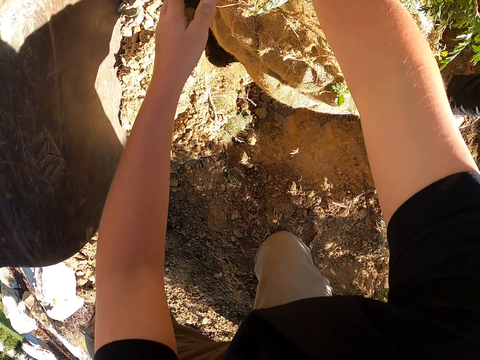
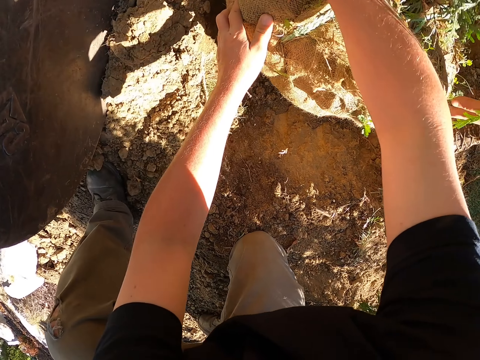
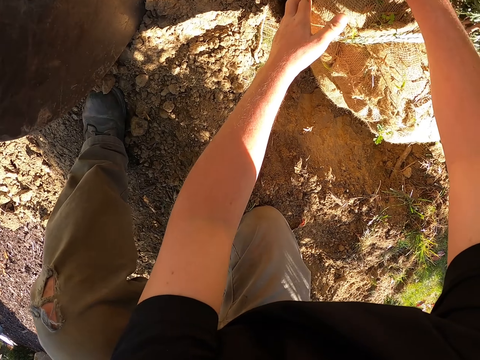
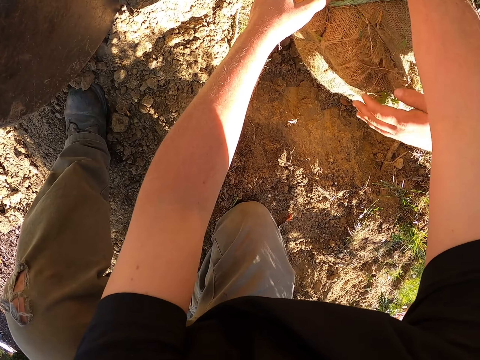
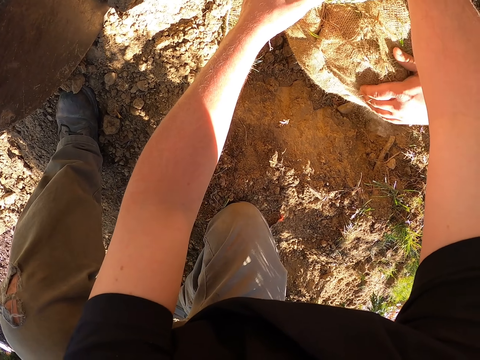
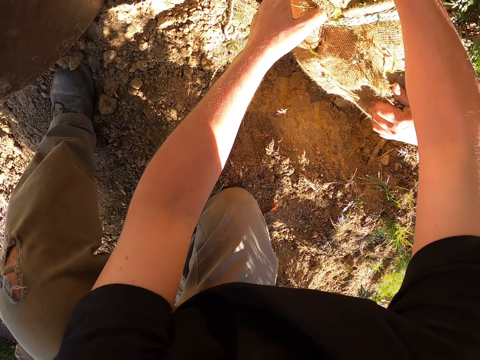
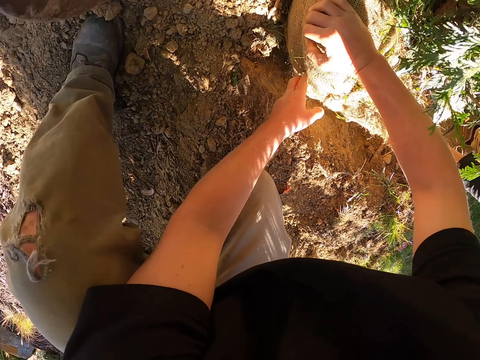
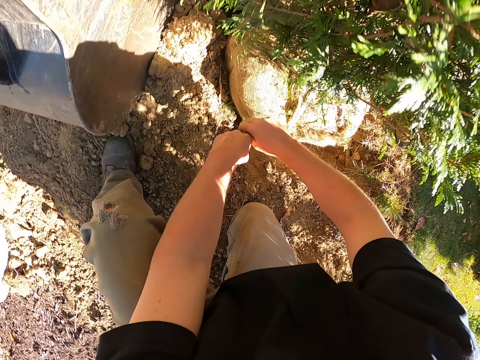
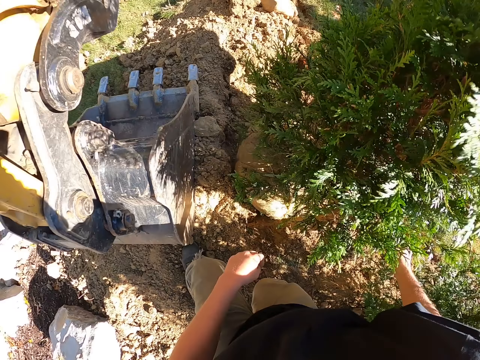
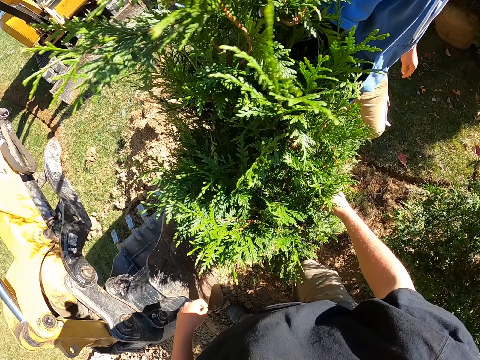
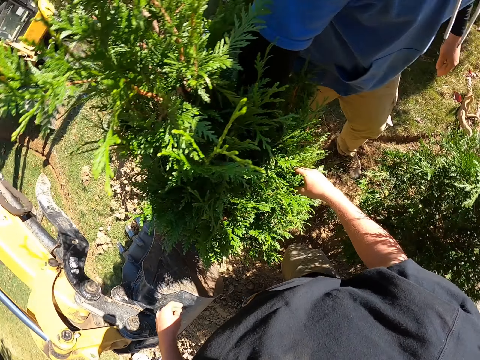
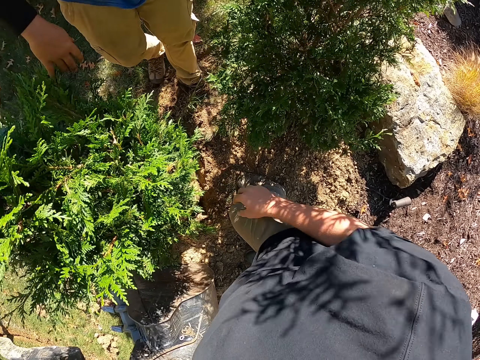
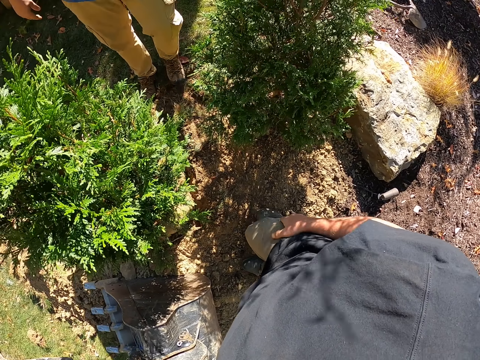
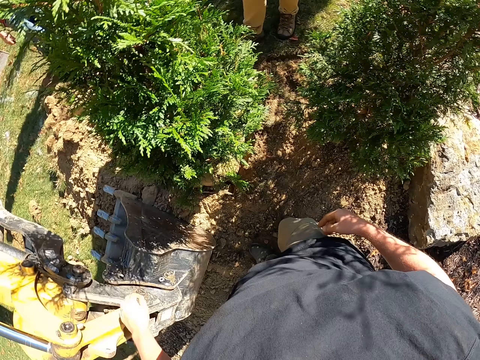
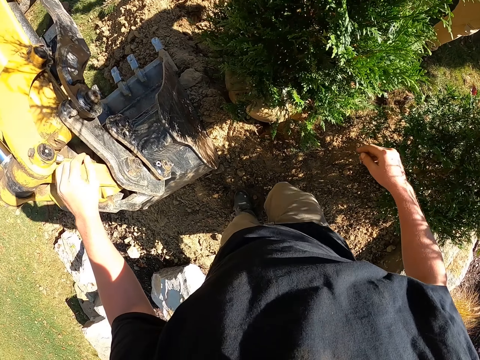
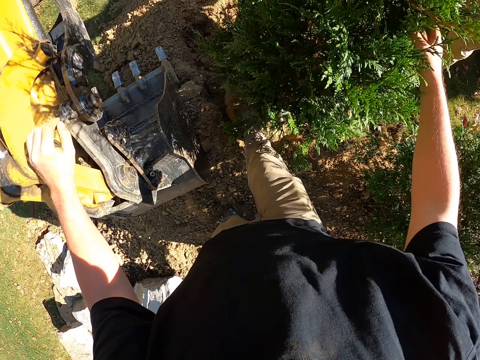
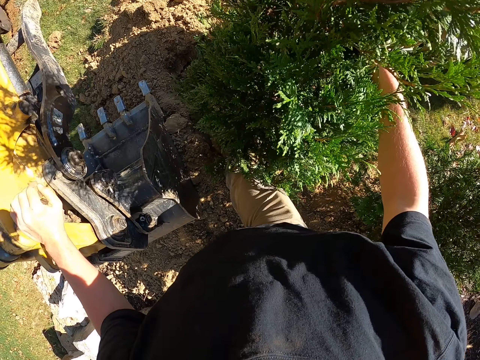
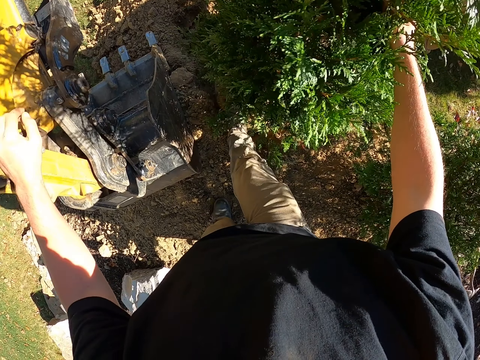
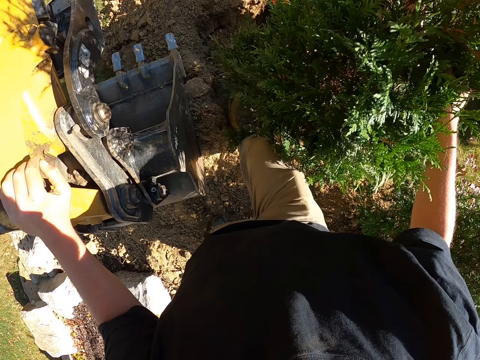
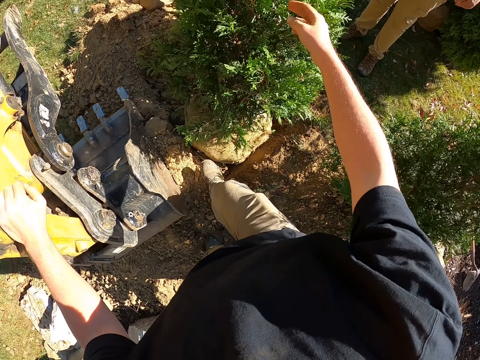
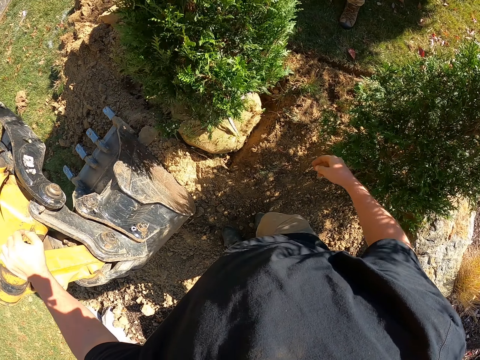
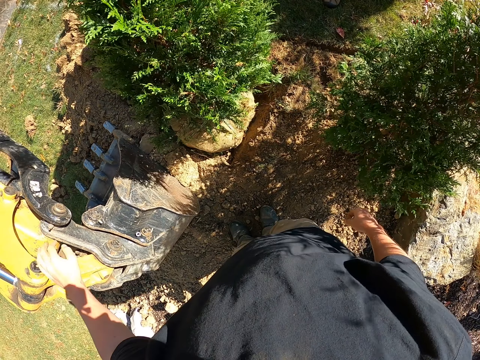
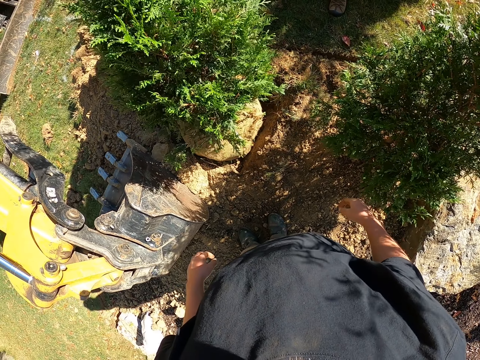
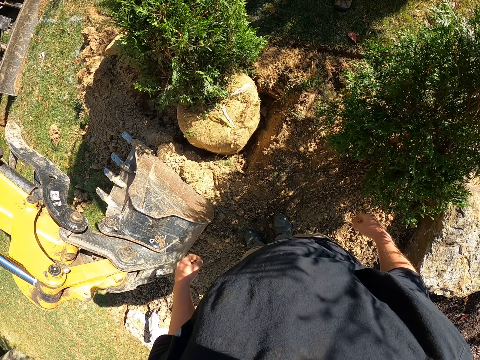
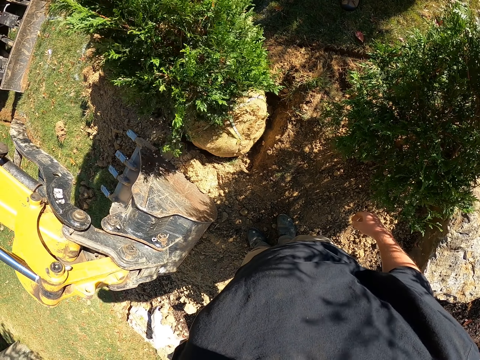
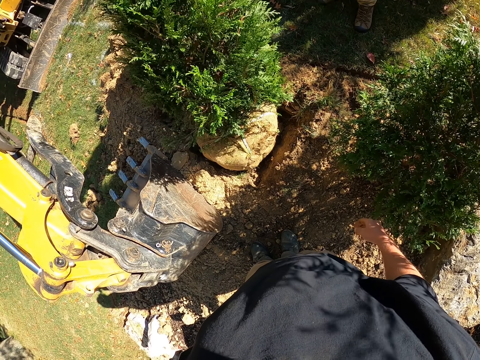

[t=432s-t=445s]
A man pushes a tree. The camera wearer holds the tree. They hold a ball sack with both hands. They stand up. The man walks at the field. The camera wearer looks around. They step on the tree. They press the tree. They hold the tree with the right hand. They hold an excavator with the left hand. They look around. They drop the left hand.

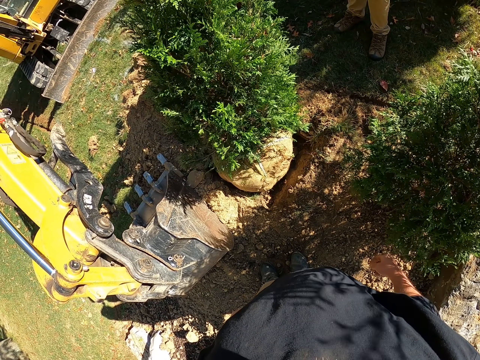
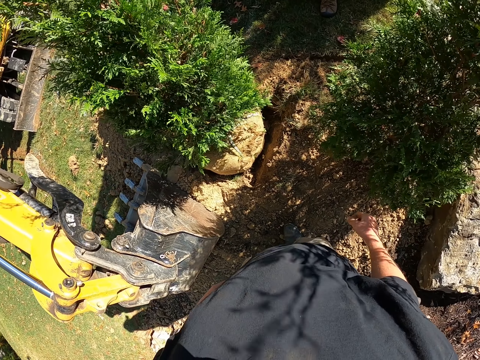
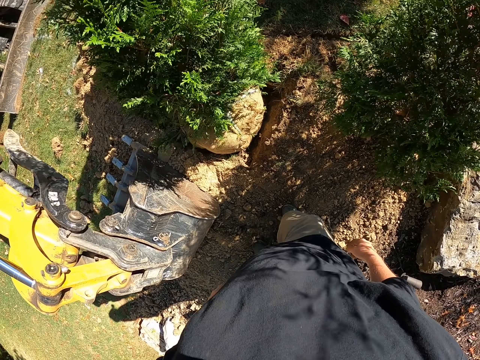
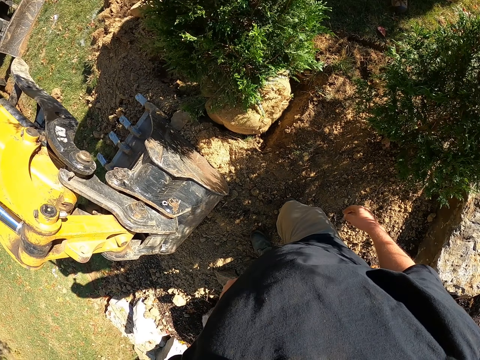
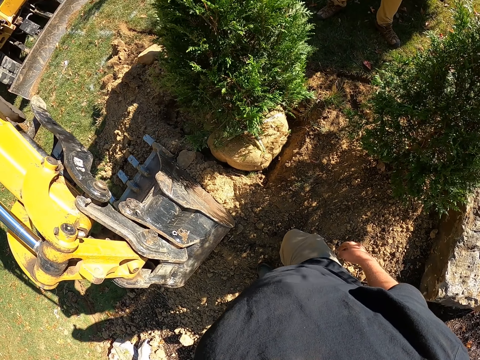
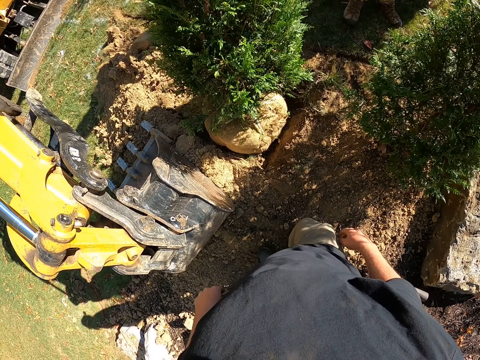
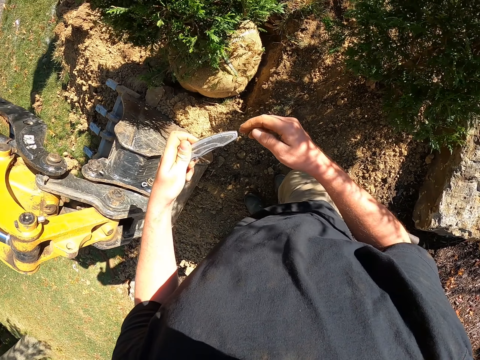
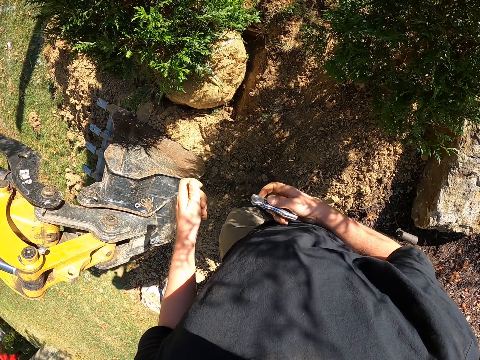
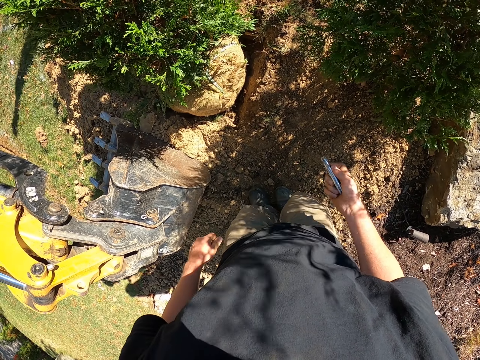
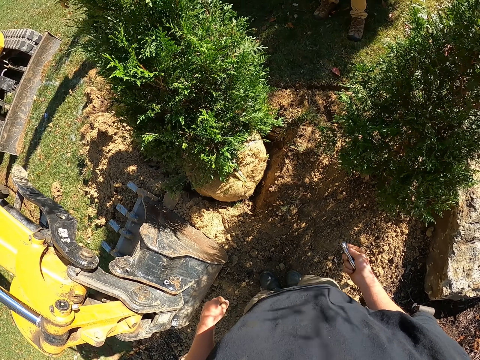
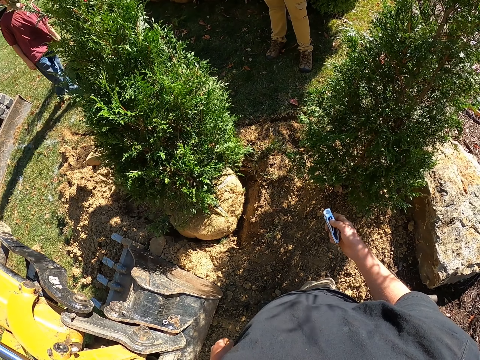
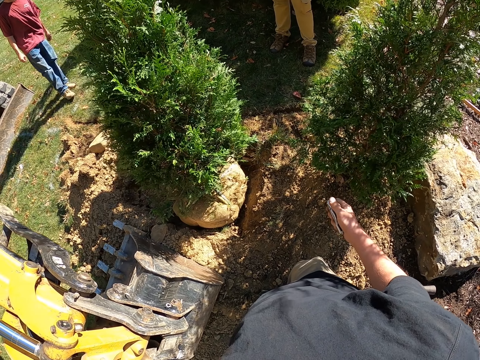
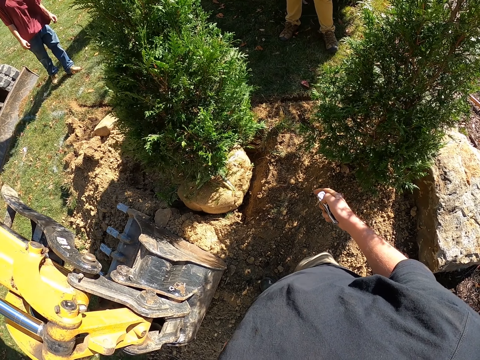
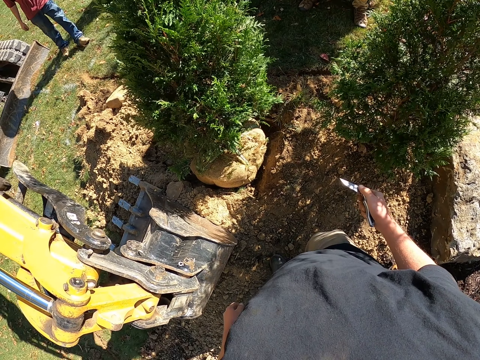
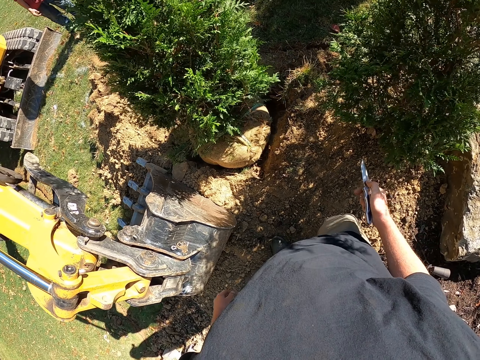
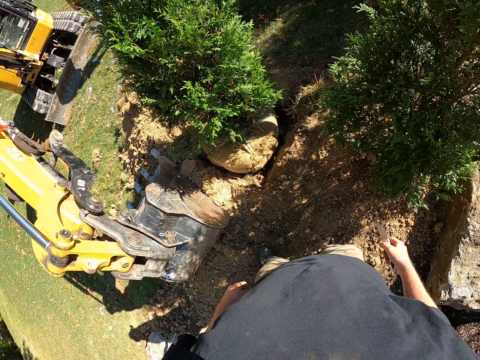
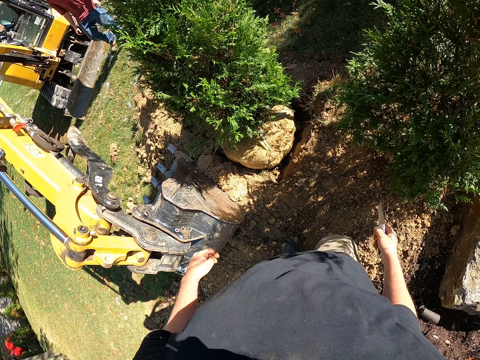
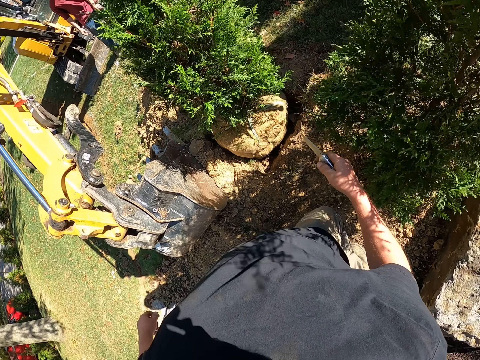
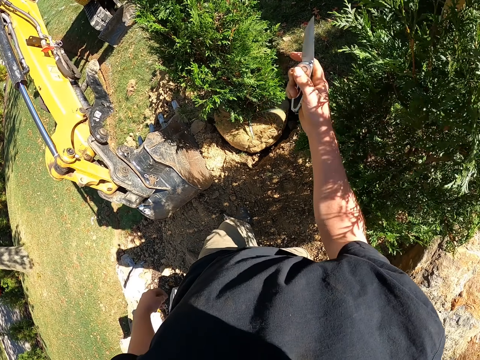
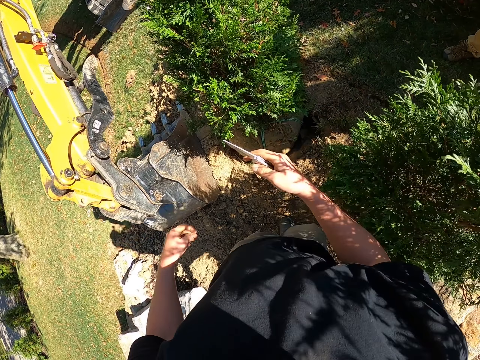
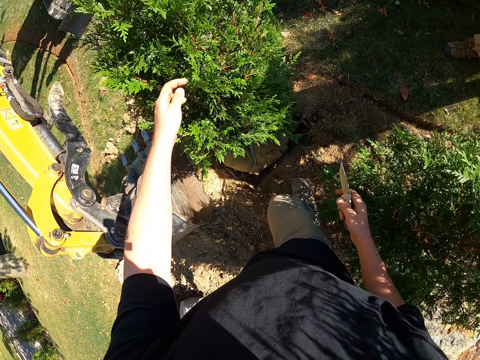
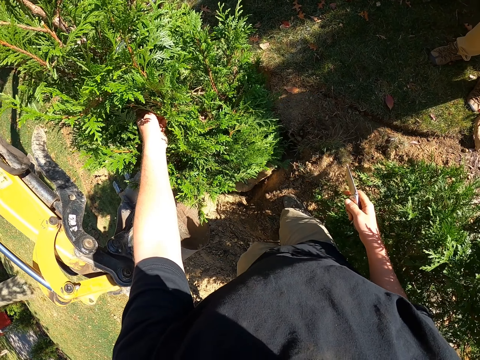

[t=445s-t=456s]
The camera wearer looks at the tree. They unpocket a utility knife and pass the utility knife to the right hand. They pick up the pocket knife with the right hand. They look around. They press the utility knife. They open the pocket knife with the right hand. They walk towards the tree. They lift the right hand.

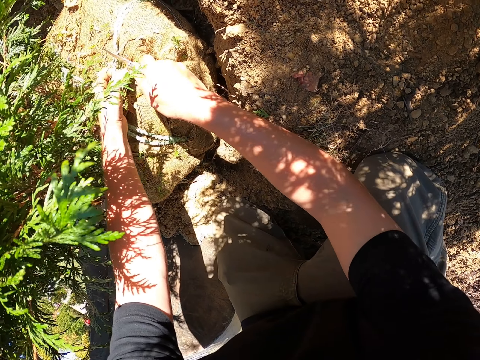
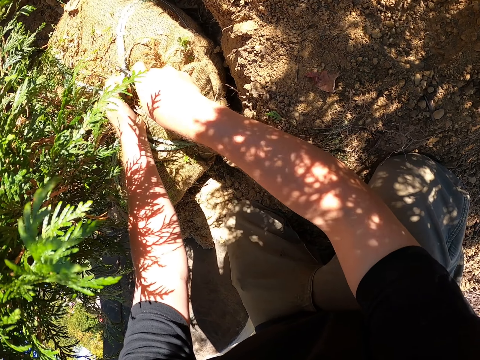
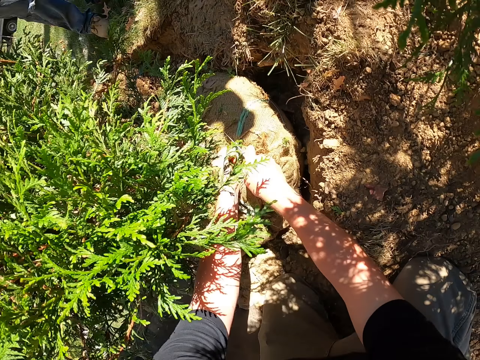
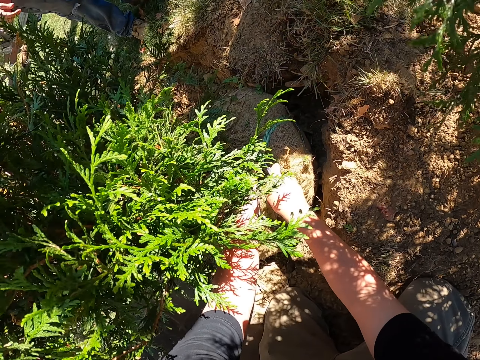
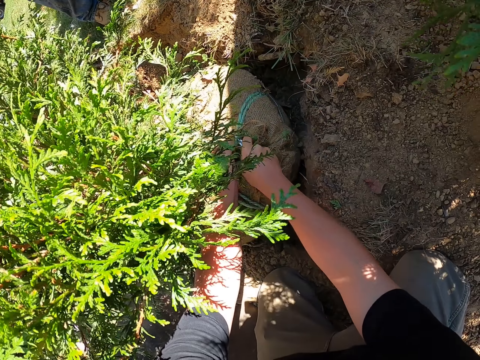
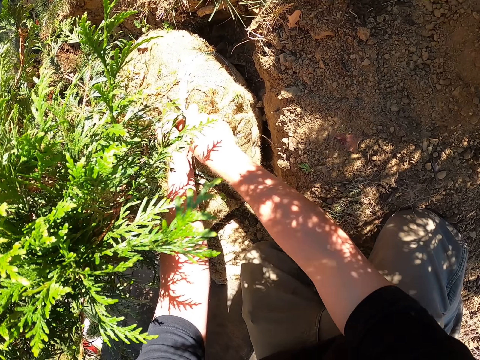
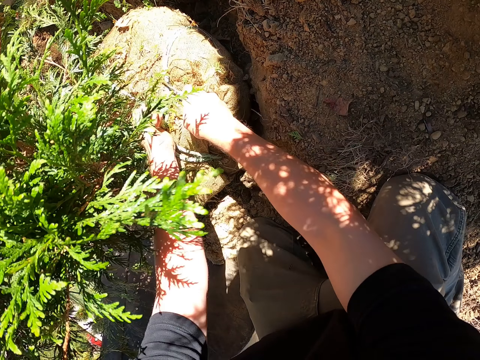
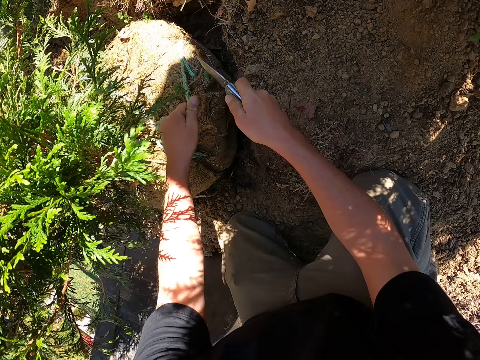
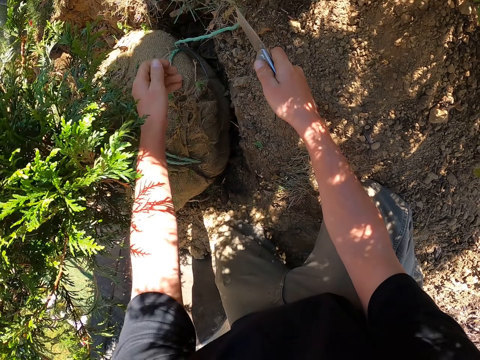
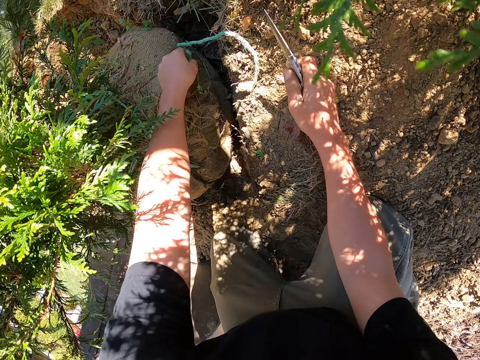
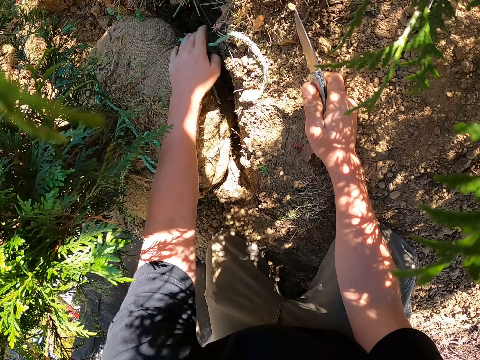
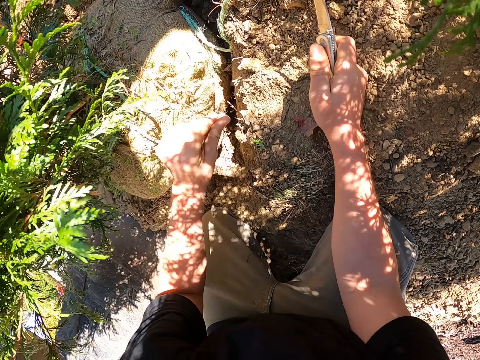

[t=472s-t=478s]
The camera wearer cuts a rope or thread with a knife with the right hand. They push threads. They pull the rope with the left hand.
